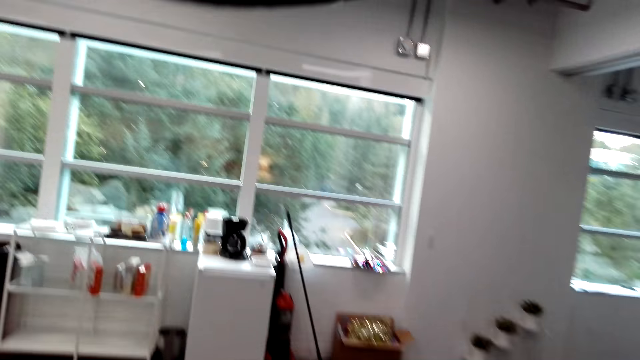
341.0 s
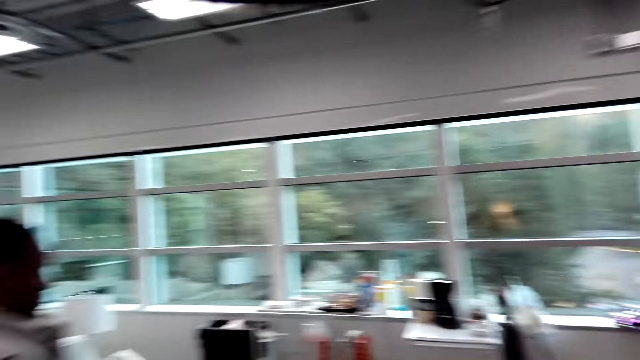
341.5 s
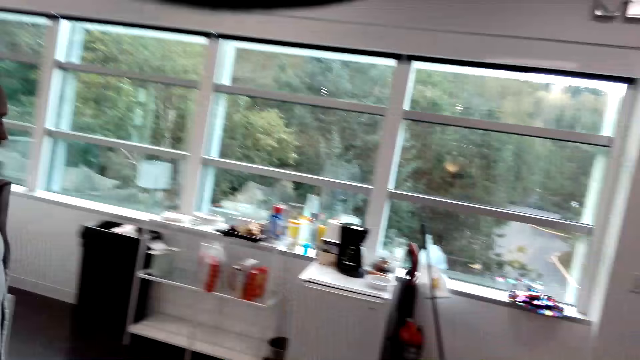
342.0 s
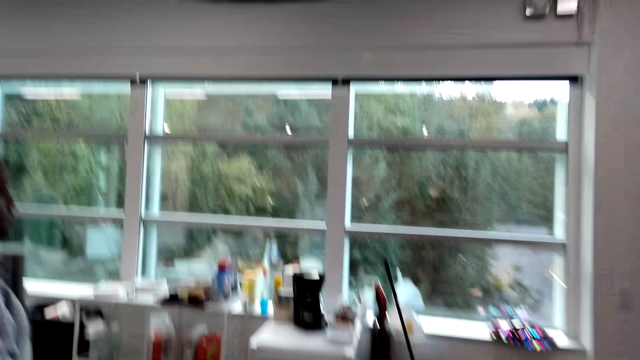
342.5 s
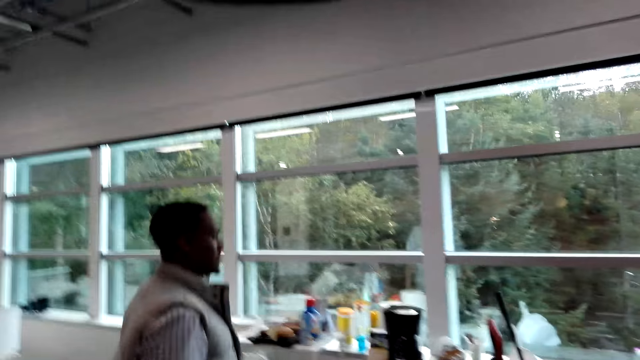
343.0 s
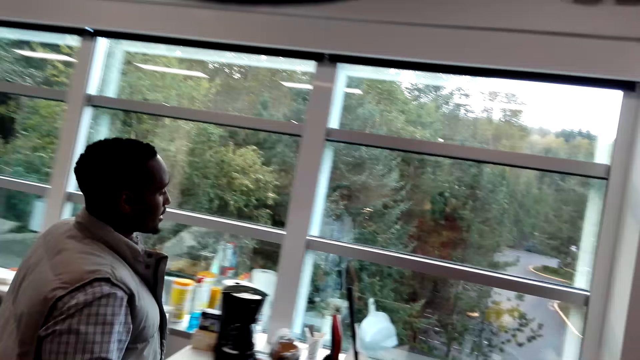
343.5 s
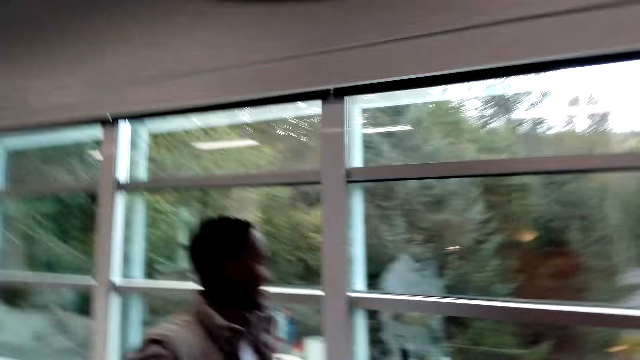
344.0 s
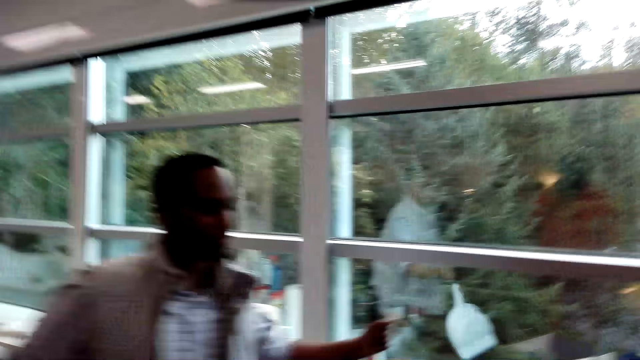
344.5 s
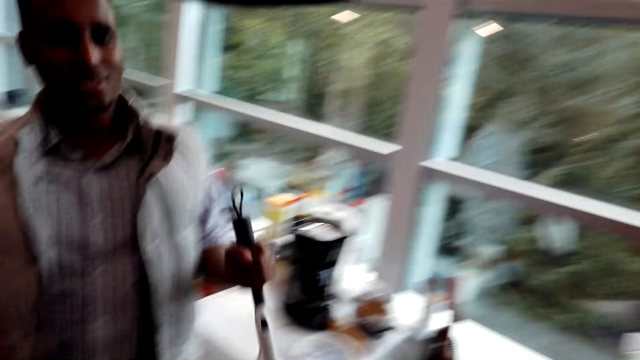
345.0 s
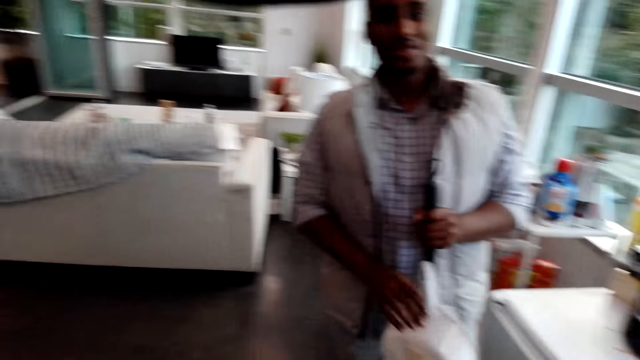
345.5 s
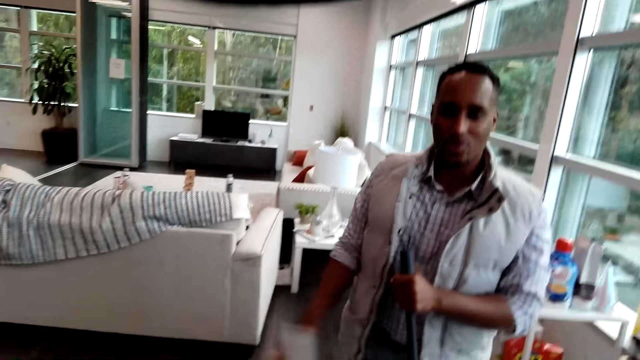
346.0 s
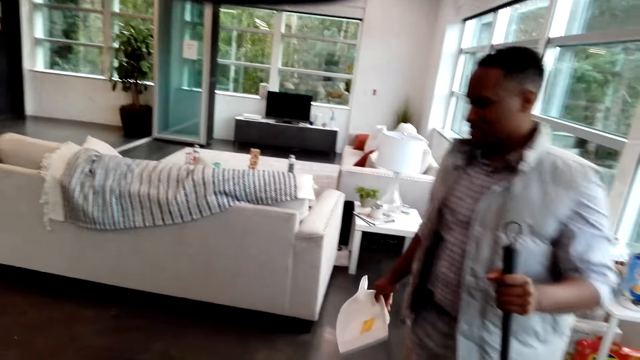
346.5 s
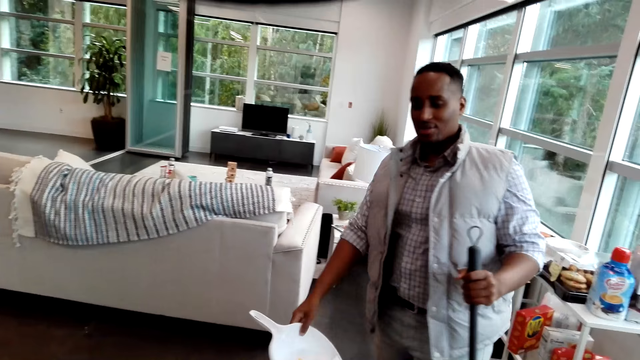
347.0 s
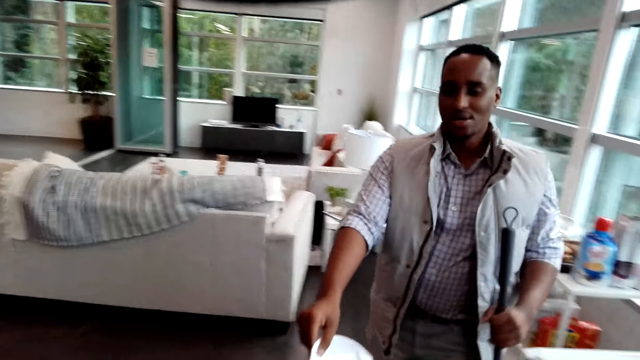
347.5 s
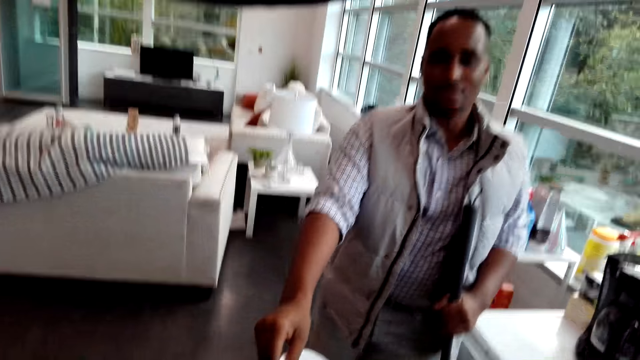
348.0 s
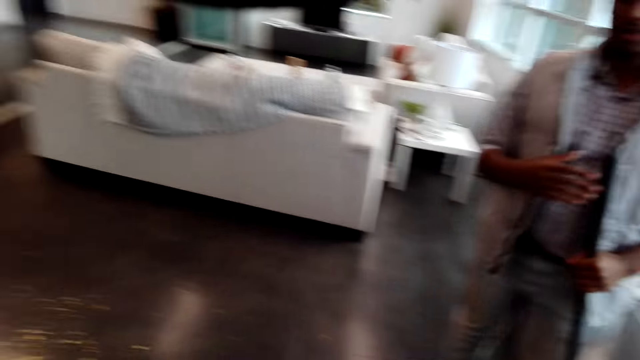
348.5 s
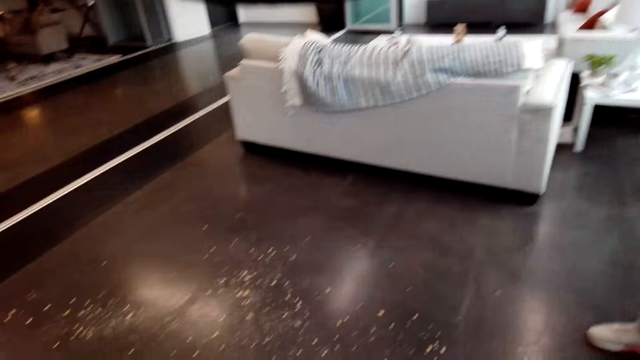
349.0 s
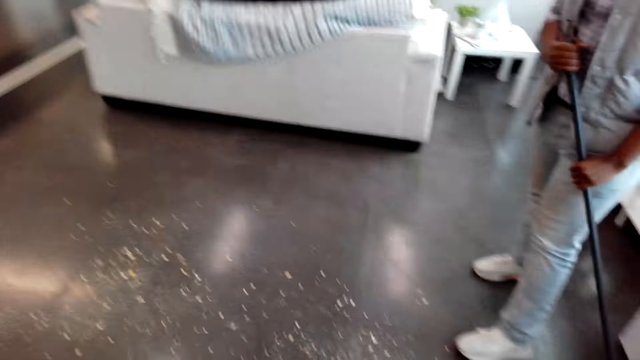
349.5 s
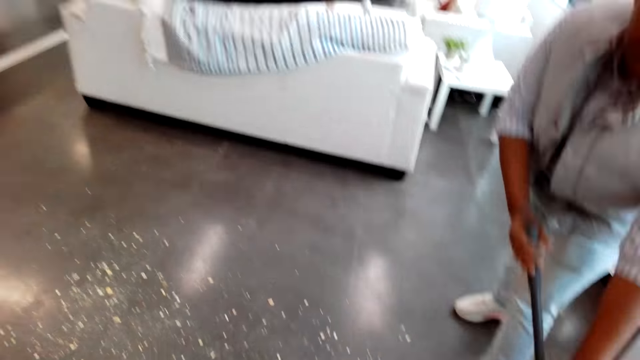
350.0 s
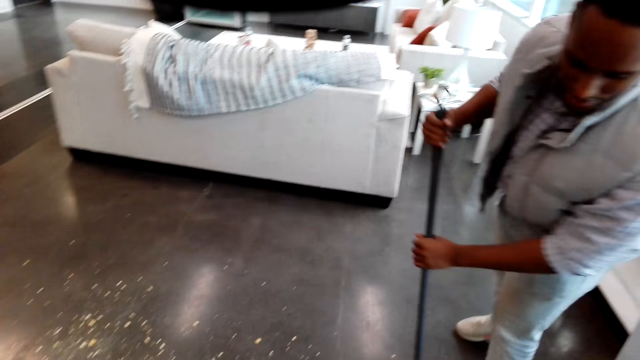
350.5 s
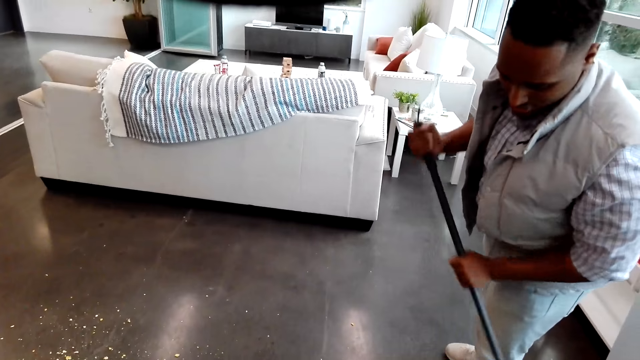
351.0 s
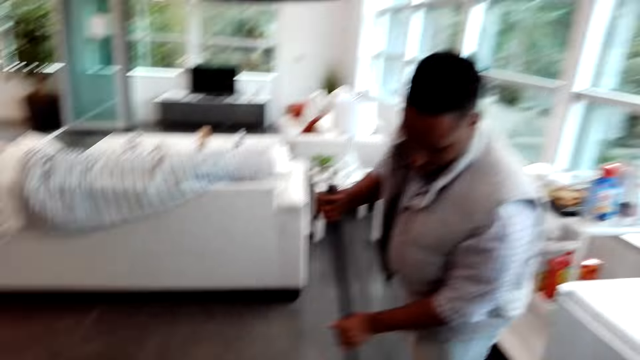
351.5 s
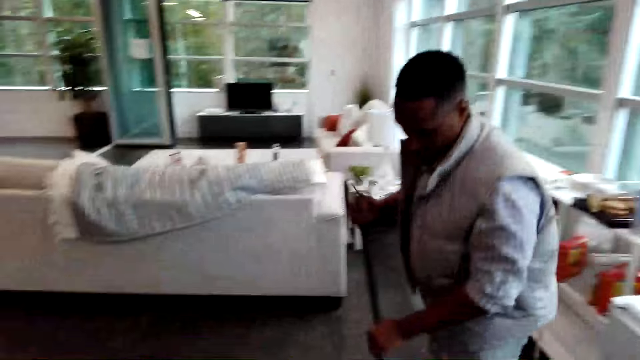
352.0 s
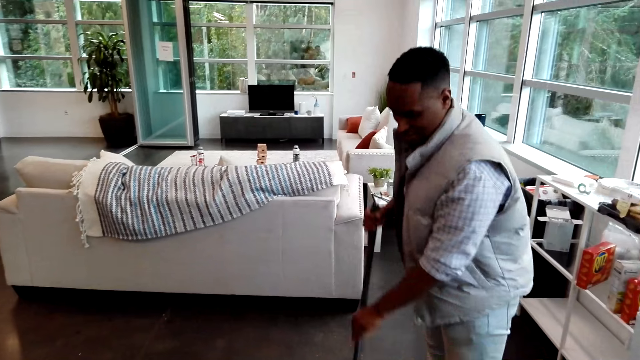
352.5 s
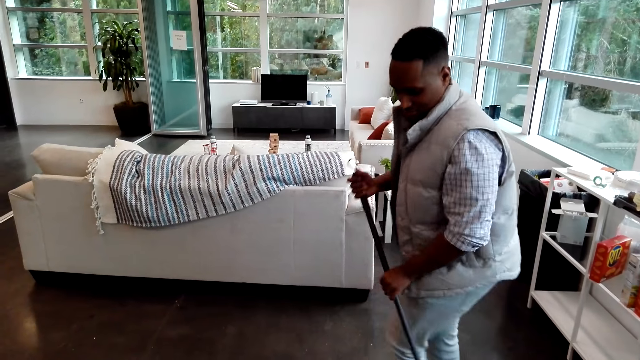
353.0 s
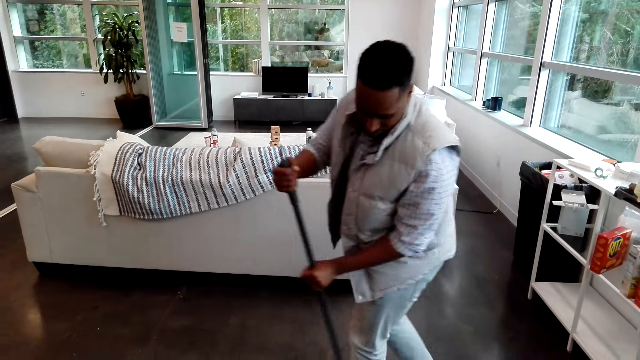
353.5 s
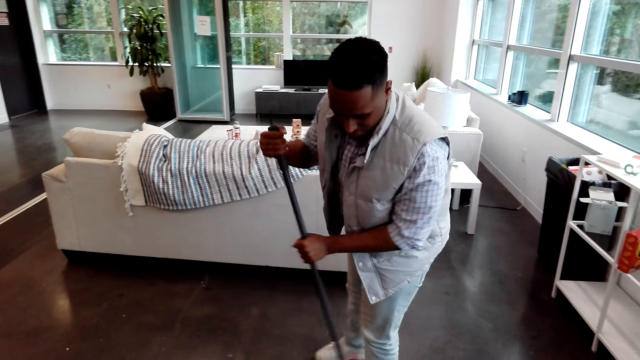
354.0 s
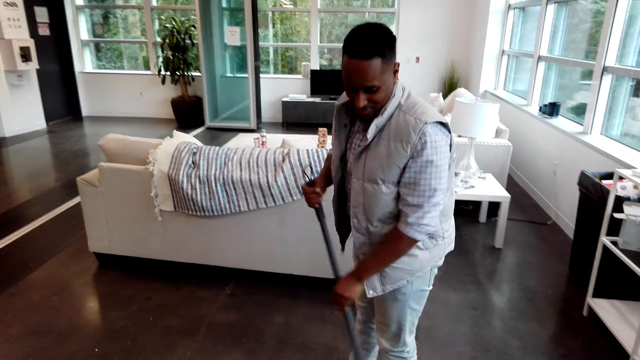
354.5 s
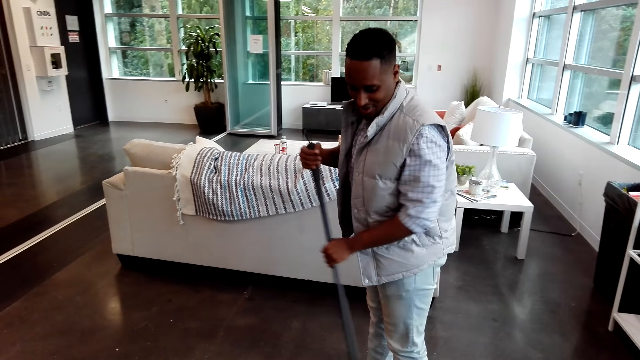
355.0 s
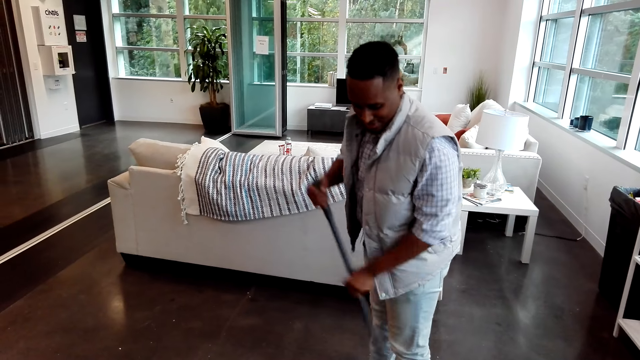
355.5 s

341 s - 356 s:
A man picks up a broom. The man gives a plastic dust collector to the camera wearer. The man talks with the camera wearer and sweeps the floor.

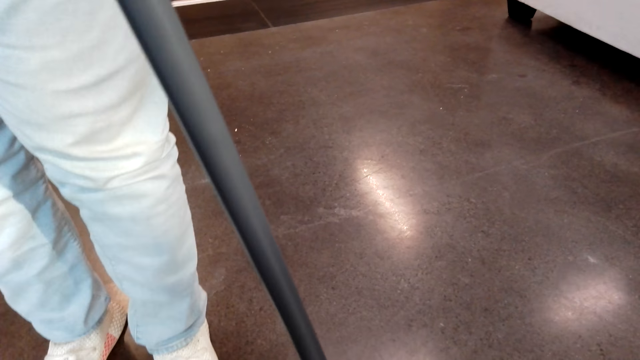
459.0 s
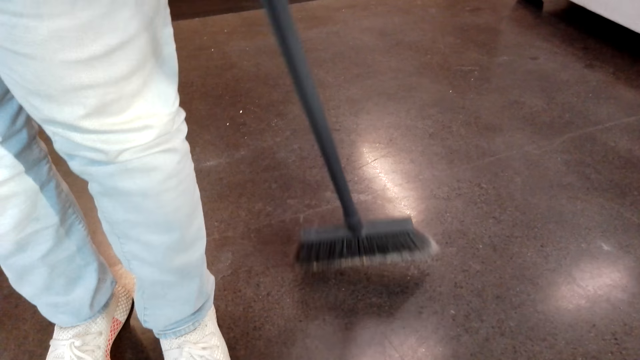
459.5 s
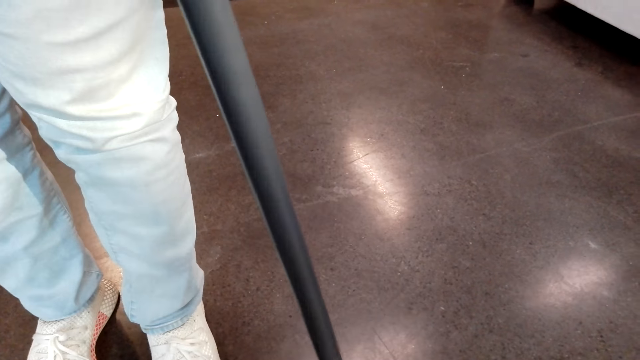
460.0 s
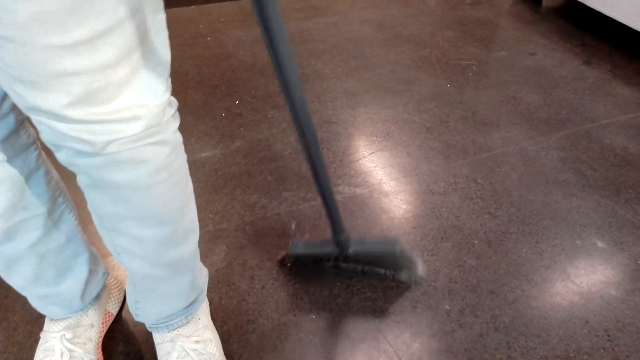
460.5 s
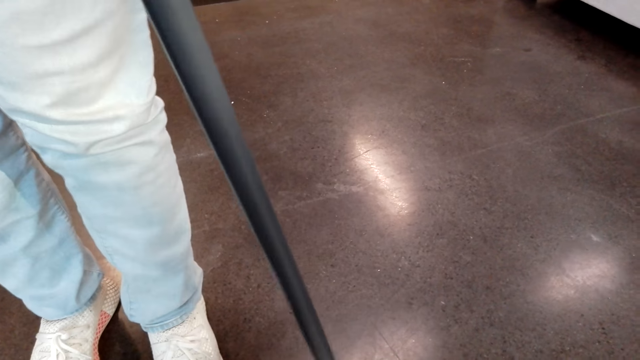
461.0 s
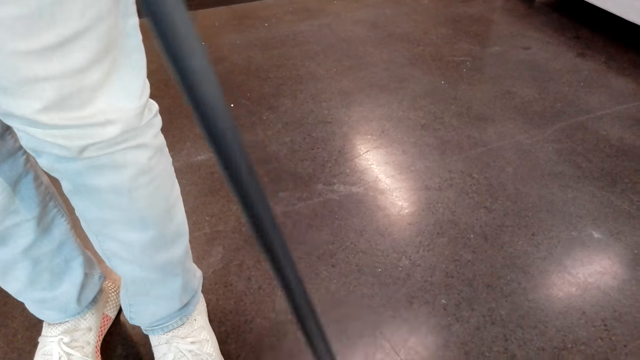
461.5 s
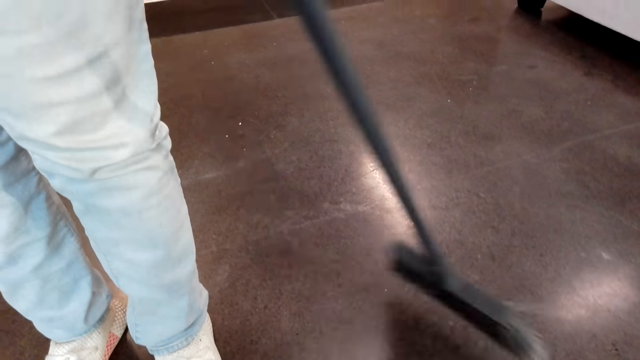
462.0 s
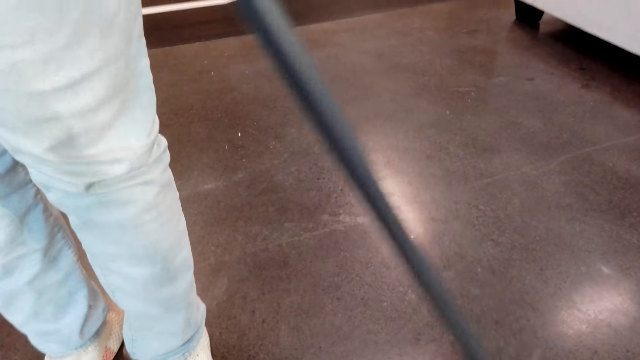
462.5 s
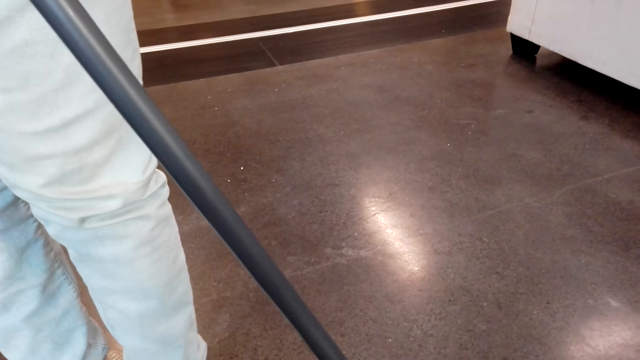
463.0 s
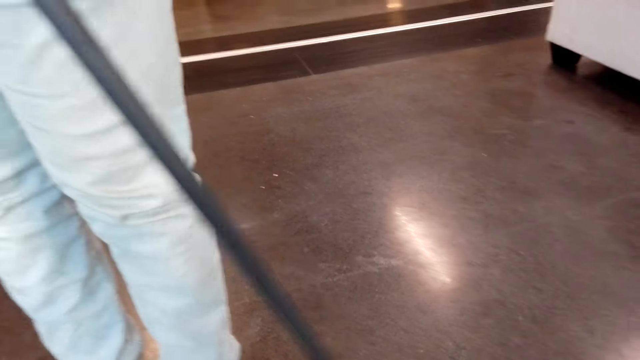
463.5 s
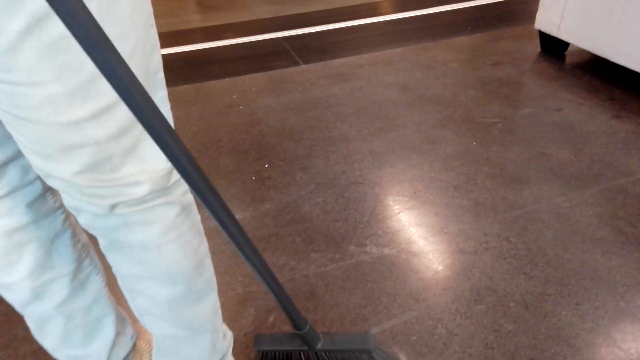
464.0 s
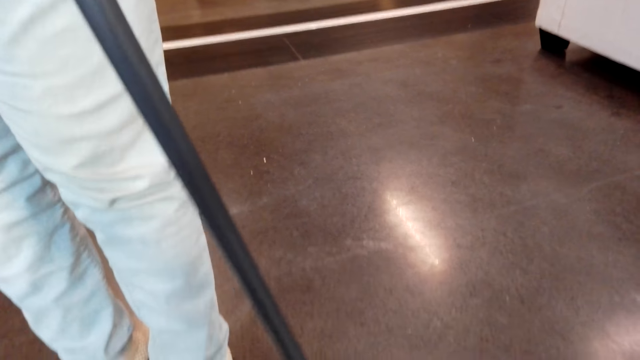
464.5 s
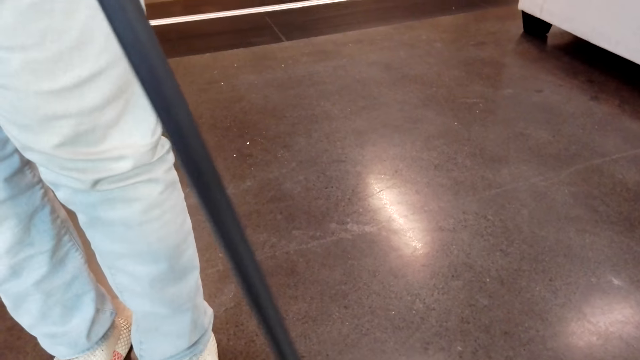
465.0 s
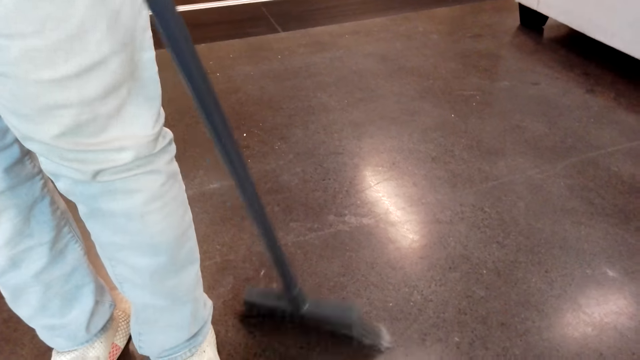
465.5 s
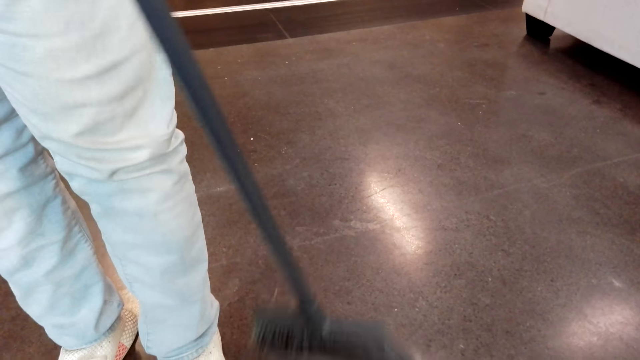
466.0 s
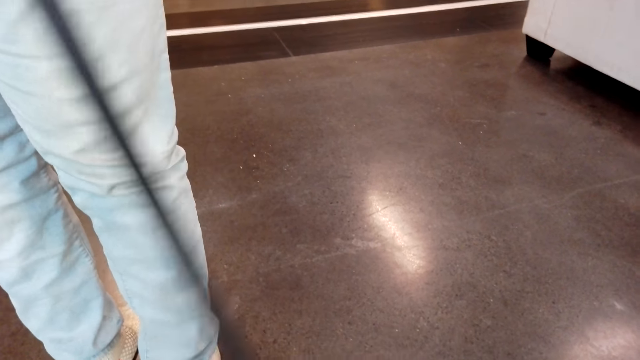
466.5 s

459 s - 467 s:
The camera wearer collects dirt with a scooper.
